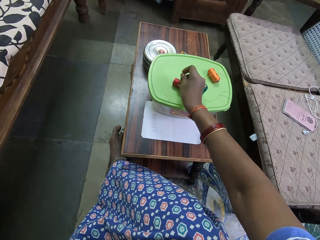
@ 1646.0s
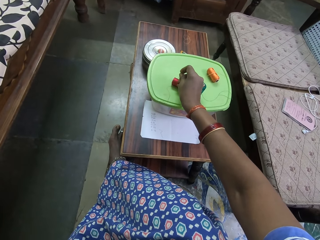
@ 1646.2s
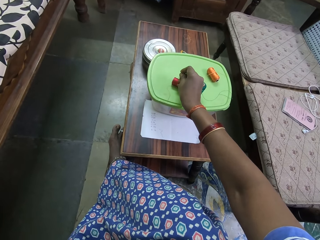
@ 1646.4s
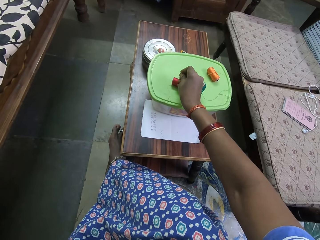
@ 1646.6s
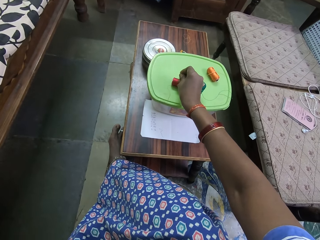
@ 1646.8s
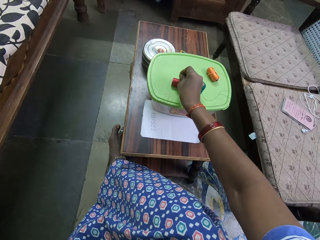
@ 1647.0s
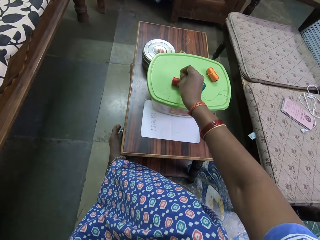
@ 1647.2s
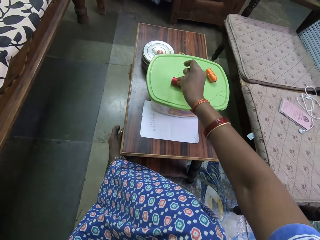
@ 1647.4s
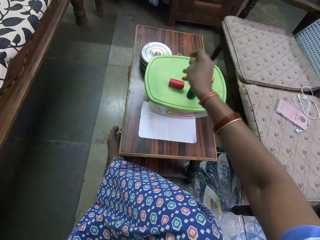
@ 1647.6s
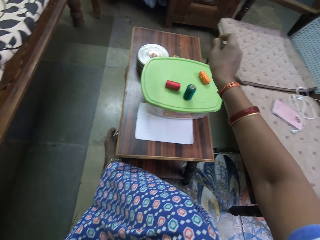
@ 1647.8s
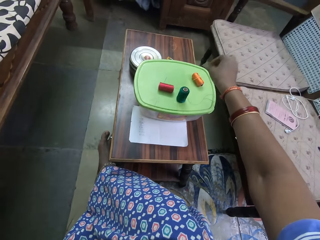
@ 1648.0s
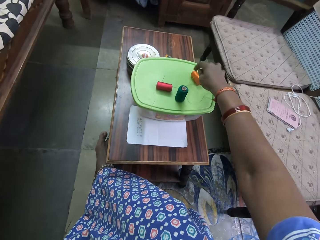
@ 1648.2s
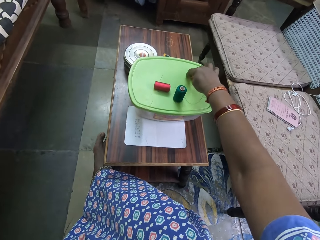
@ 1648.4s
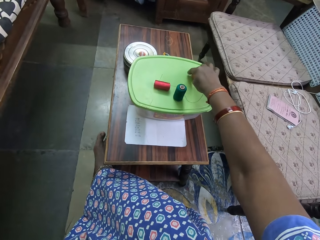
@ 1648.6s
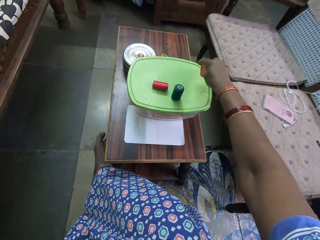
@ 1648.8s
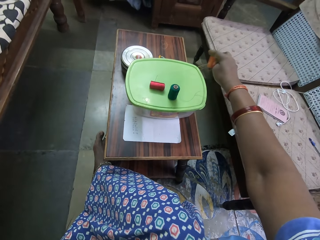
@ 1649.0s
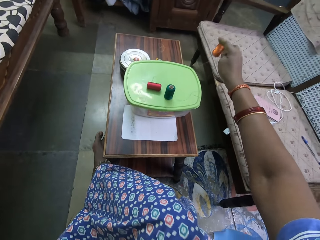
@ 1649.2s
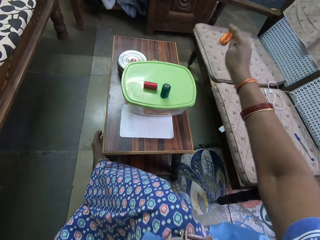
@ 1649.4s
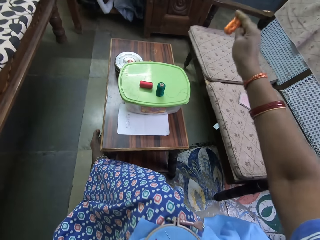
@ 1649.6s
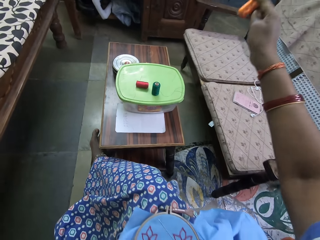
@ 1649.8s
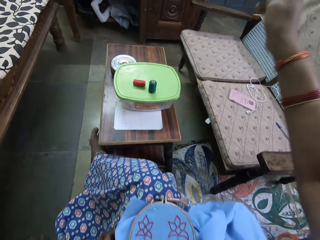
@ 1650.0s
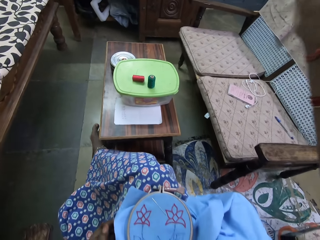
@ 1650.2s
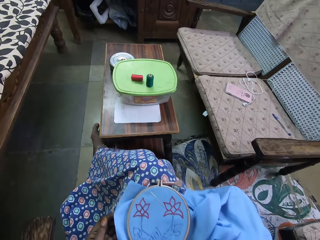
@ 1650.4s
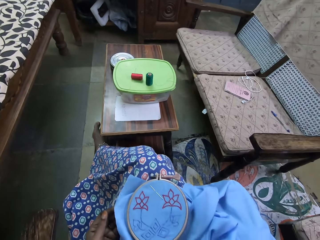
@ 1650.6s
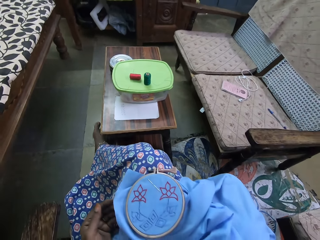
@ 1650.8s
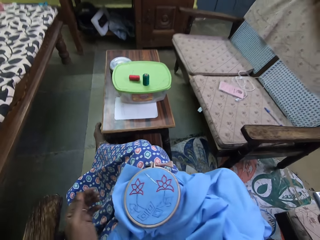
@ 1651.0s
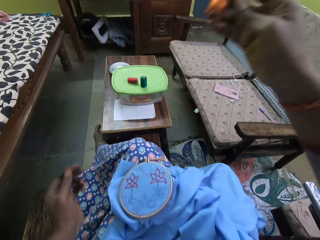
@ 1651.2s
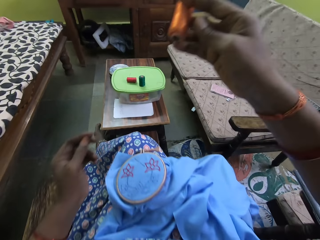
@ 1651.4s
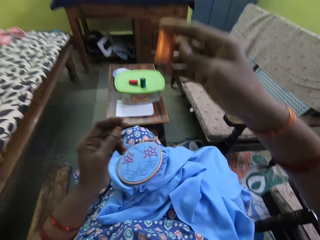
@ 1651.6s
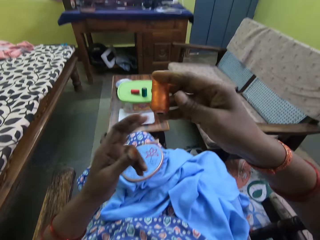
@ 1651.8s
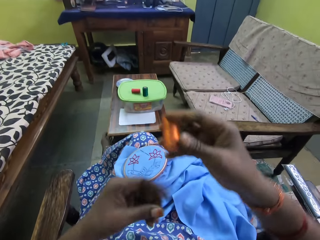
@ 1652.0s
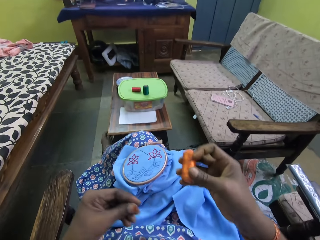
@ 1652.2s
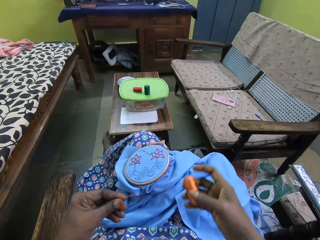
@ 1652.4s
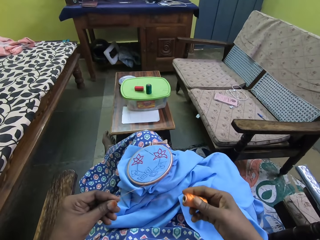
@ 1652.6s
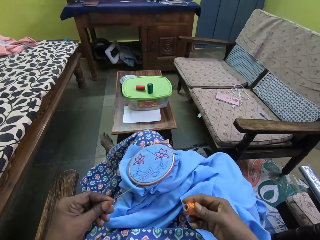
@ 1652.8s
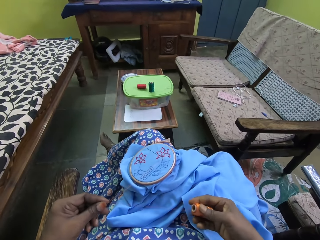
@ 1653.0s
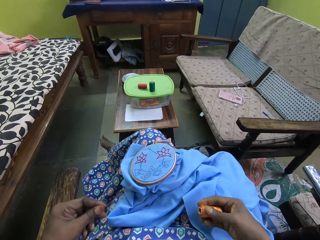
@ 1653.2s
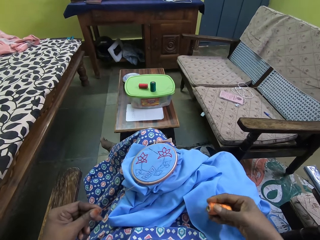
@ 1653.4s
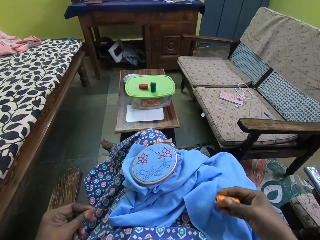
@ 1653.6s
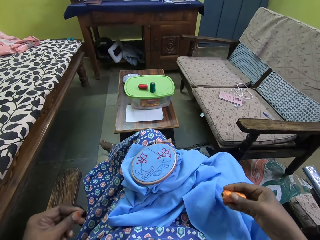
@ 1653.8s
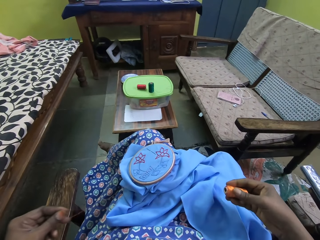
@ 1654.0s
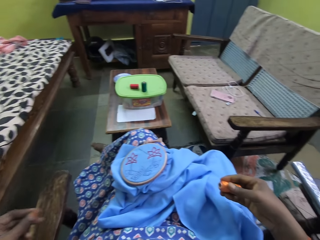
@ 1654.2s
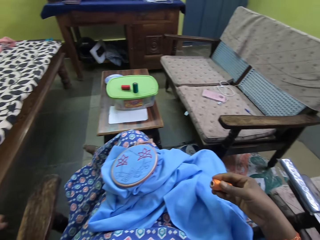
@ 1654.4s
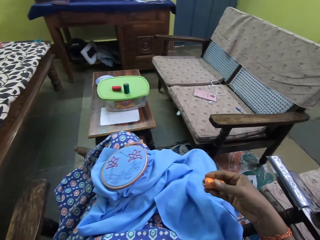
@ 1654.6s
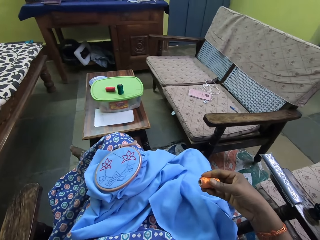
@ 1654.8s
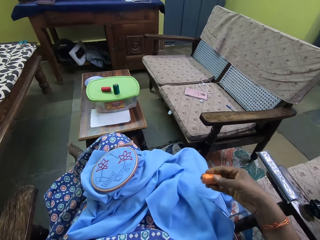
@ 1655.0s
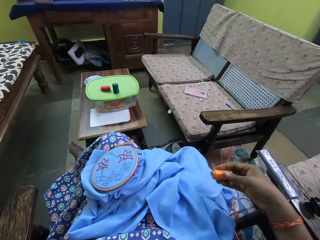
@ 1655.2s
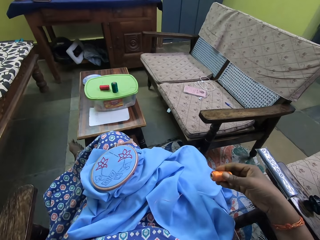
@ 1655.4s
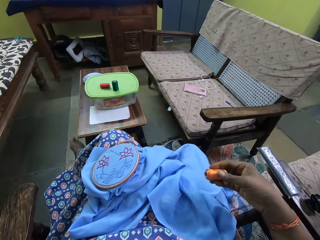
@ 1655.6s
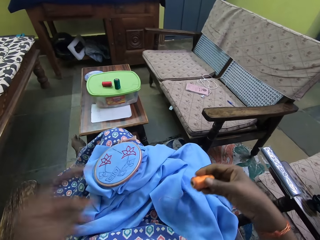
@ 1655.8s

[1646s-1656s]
The camera wearer lifts her hand up. She picks up the thread bundle from the container on the table with her right hand. She pulls thread from the thread bundle in her right hand with her left hand. She holds the thread.

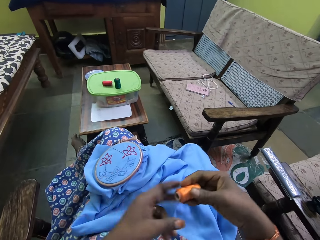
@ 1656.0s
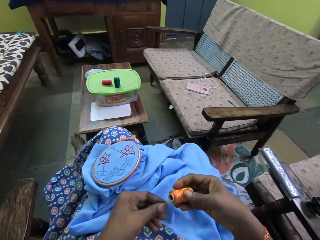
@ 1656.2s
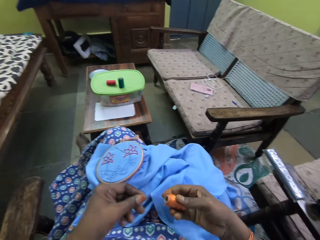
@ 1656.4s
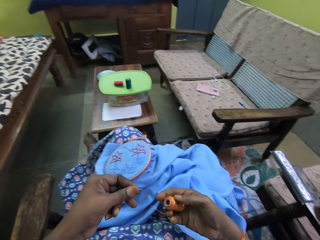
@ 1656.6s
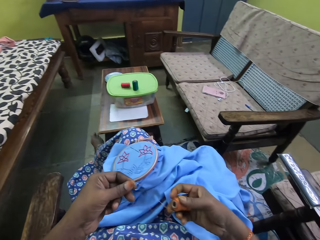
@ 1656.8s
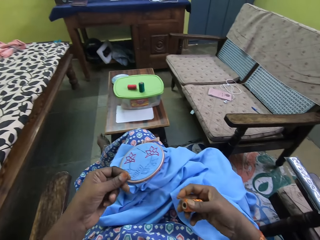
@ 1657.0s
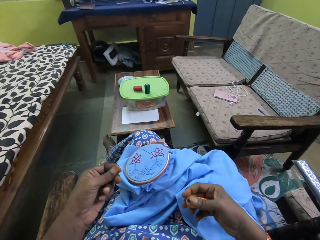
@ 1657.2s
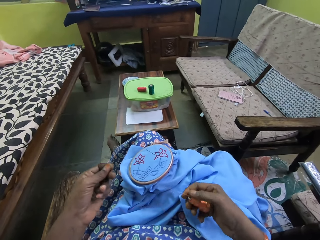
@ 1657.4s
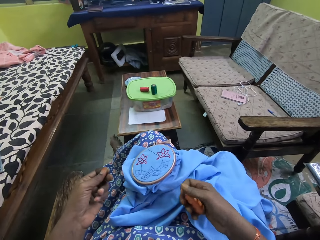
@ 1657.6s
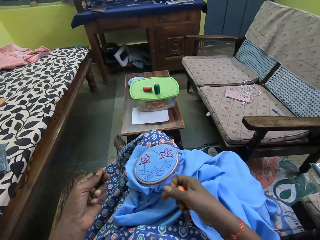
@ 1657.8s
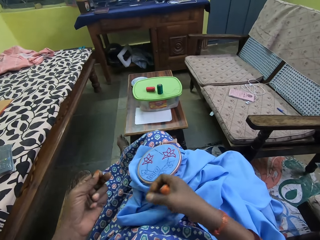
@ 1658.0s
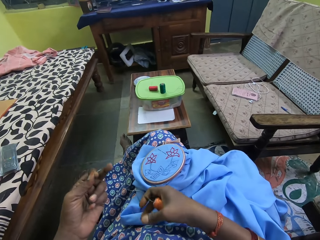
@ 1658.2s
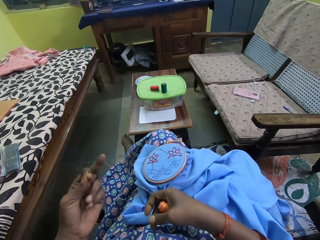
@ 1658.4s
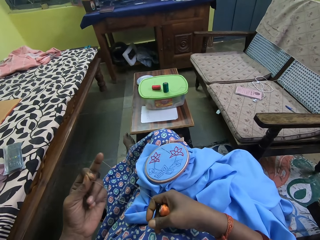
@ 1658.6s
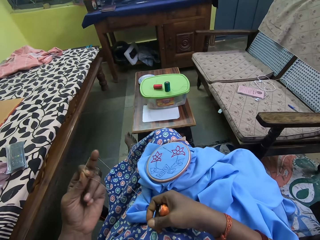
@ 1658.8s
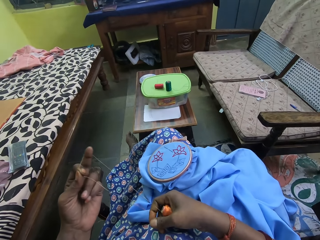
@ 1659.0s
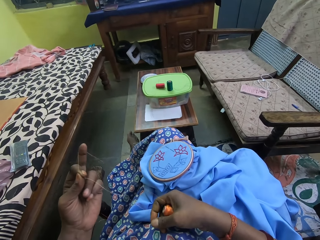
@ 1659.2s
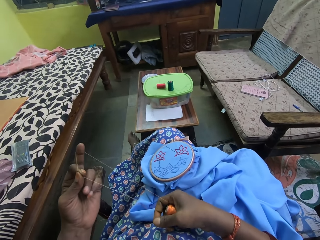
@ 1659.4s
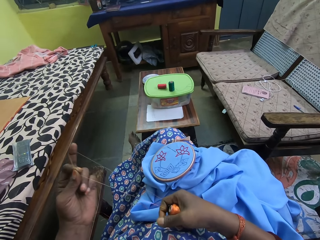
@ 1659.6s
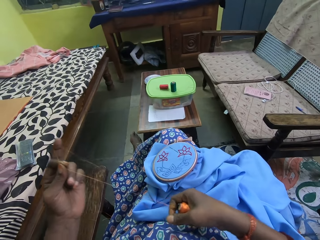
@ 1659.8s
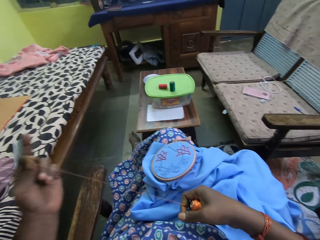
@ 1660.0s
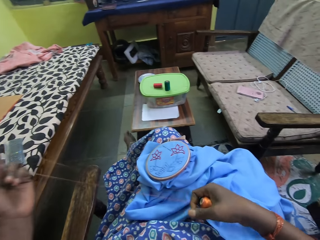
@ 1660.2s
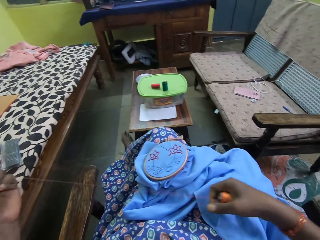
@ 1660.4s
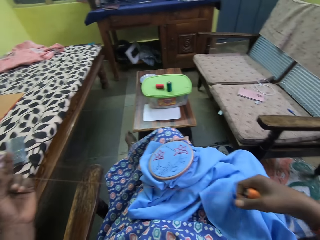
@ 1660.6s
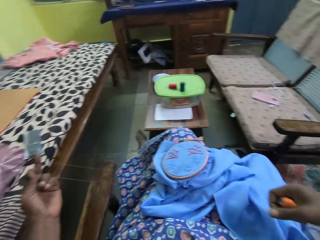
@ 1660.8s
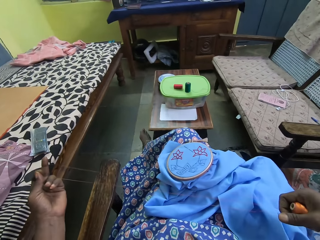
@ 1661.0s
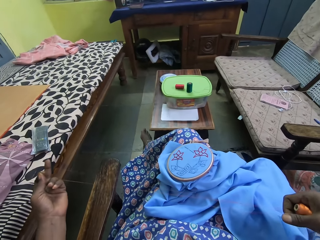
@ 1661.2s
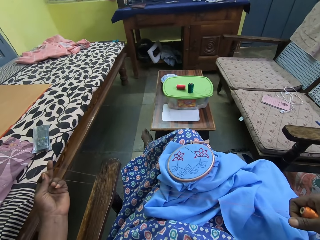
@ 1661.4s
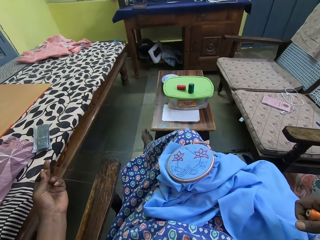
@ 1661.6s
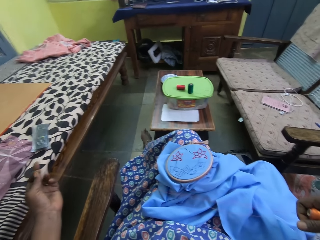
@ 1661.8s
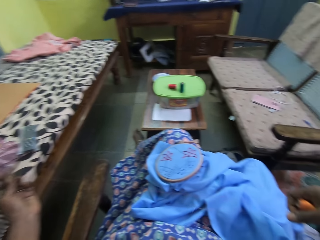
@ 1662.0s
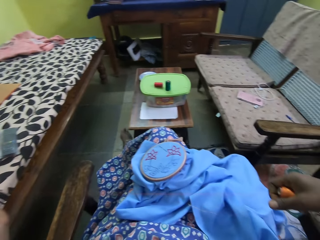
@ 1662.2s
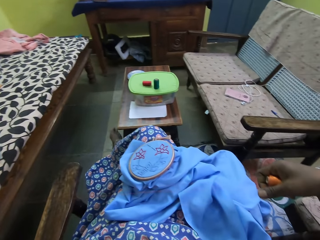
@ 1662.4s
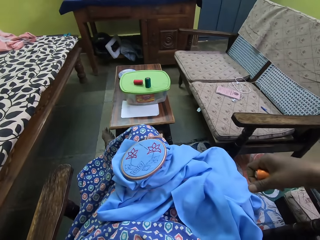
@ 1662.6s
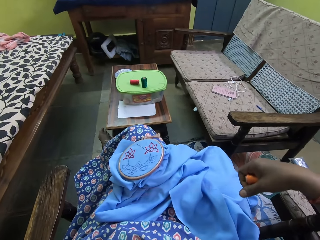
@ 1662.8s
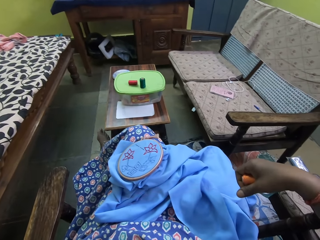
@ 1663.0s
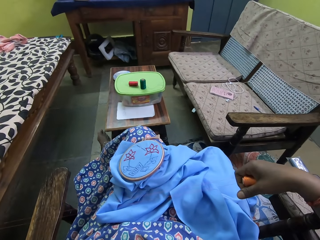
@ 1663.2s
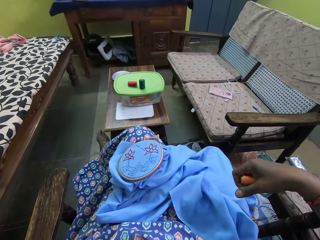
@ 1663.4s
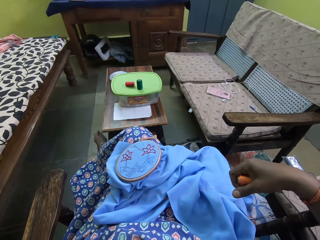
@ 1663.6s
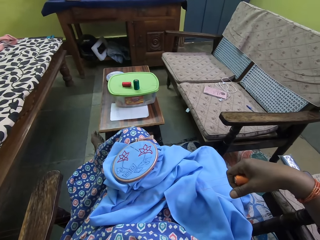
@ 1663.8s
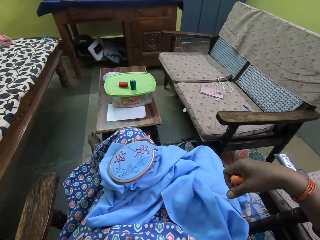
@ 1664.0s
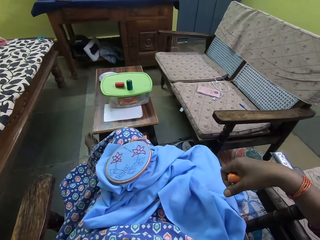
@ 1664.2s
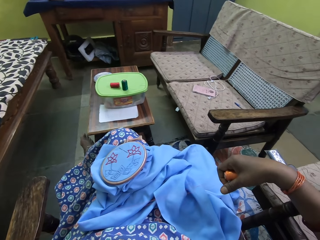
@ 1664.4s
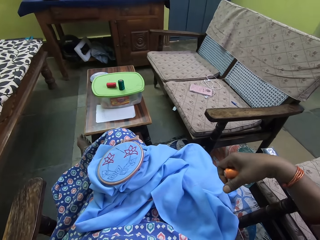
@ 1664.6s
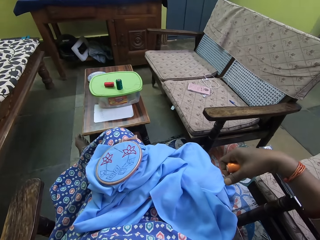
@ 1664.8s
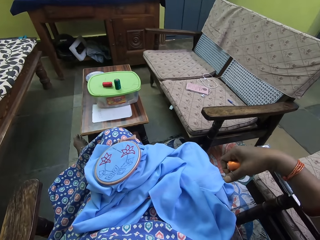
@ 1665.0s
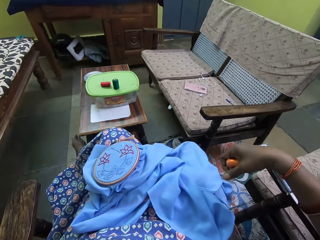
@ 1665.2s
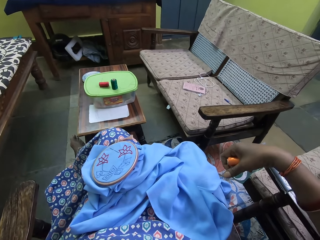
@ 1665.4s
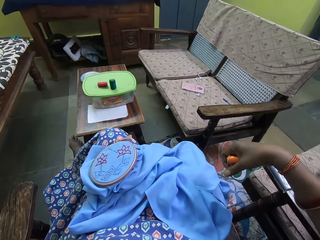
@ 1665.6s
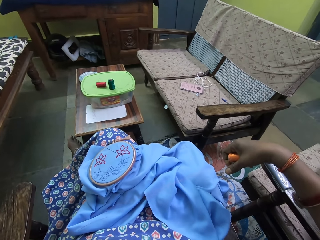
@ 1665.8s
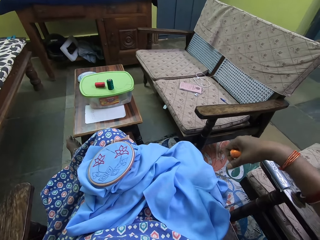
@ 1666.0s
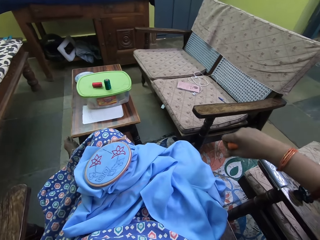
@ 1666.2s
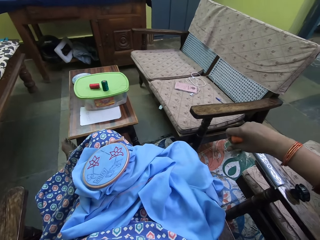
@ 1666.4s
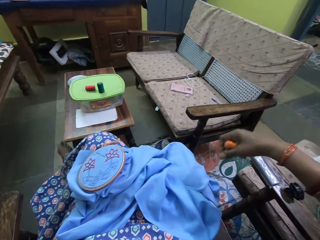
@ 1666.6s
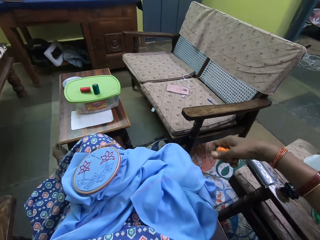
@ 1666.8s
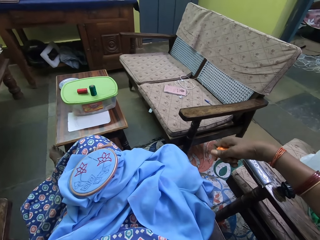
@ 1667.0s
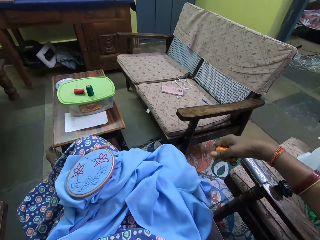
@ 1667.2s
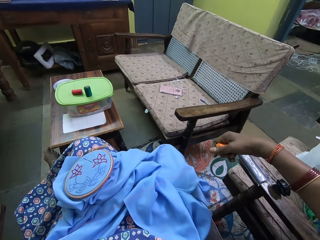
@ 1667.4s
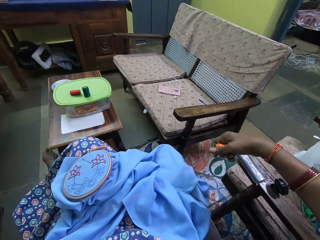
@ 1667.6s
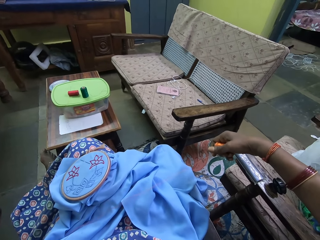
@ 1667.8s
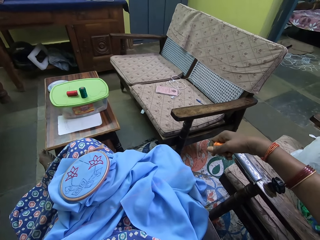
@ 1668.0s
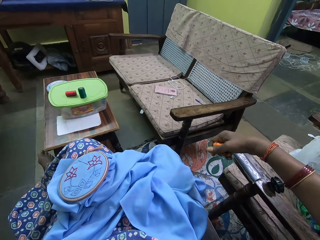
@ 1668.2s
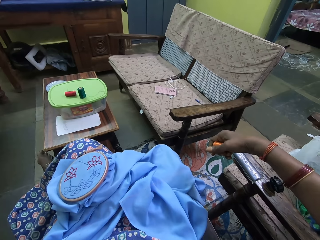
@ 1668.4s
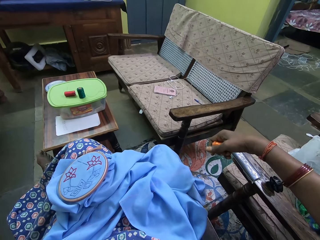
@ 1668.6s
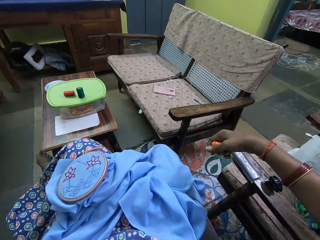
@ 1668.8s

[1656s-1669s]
The camera wearer holds the thread and moves a hand back. They pull the thread. They hold the thread together. They pull the thread.
